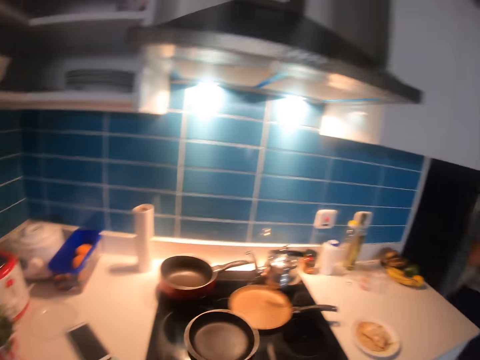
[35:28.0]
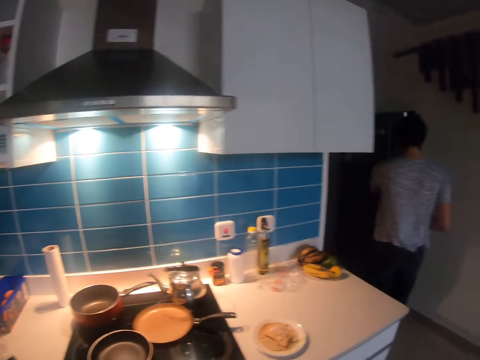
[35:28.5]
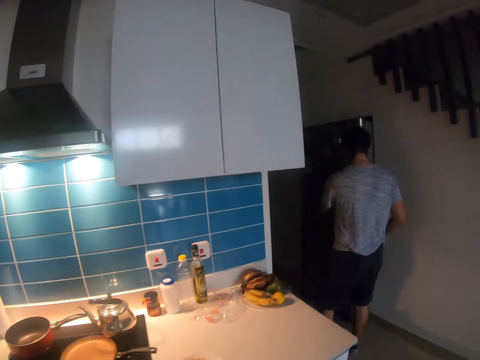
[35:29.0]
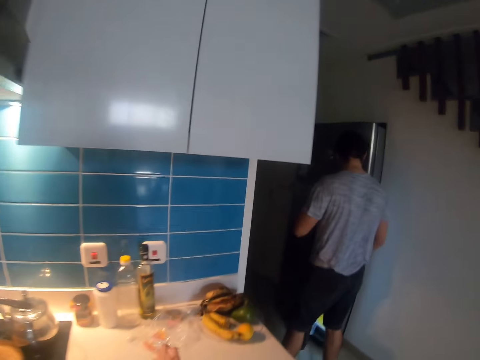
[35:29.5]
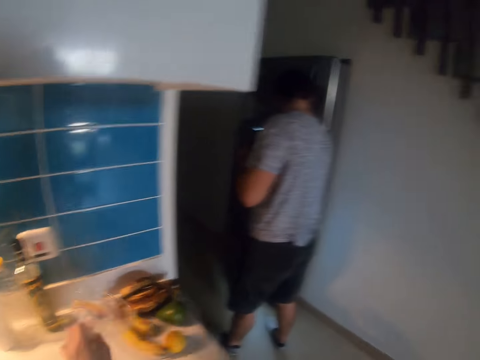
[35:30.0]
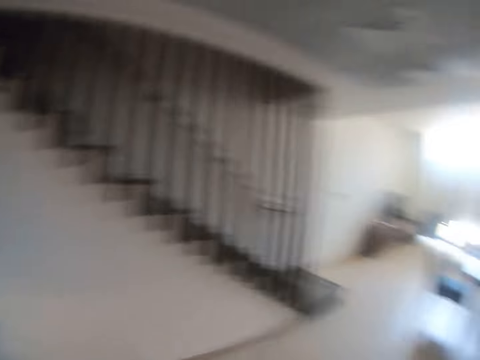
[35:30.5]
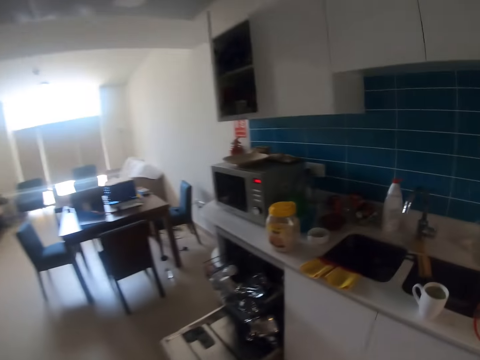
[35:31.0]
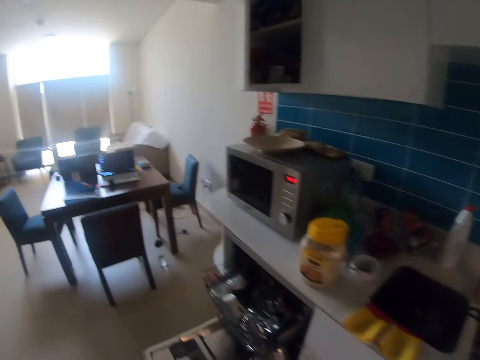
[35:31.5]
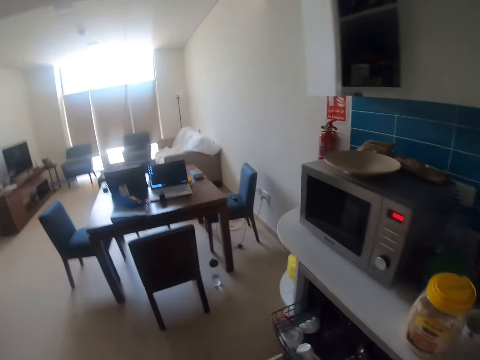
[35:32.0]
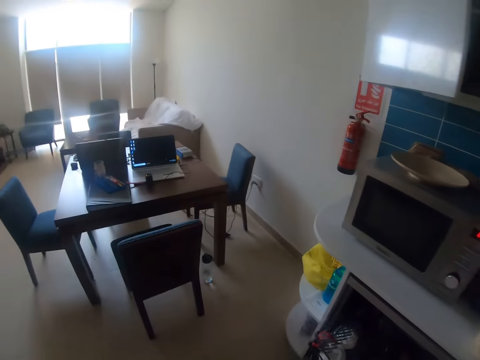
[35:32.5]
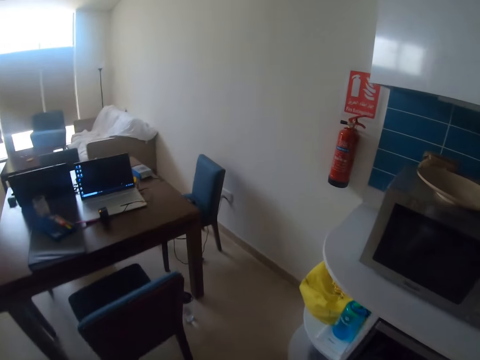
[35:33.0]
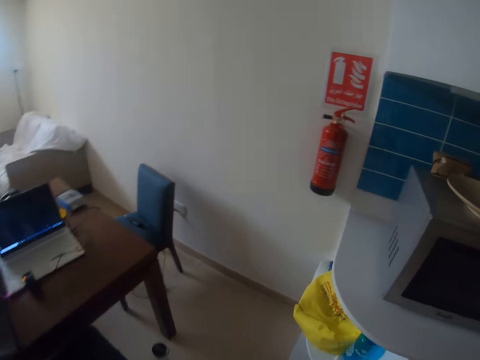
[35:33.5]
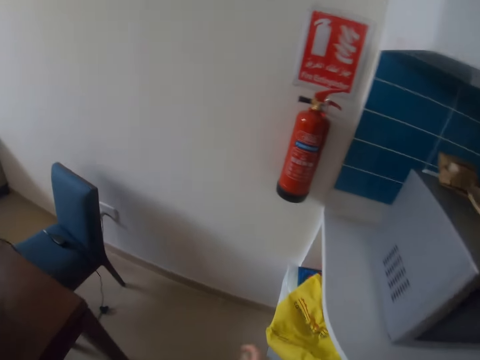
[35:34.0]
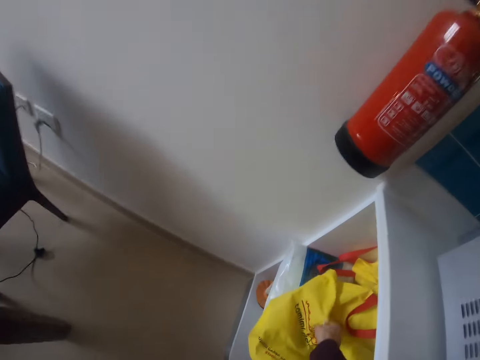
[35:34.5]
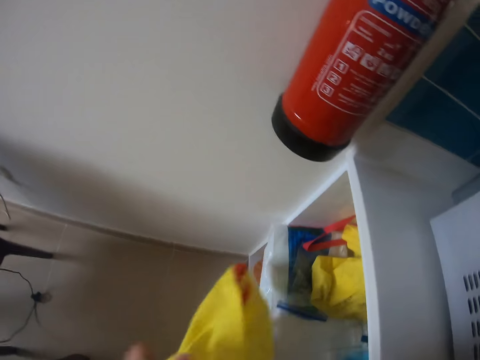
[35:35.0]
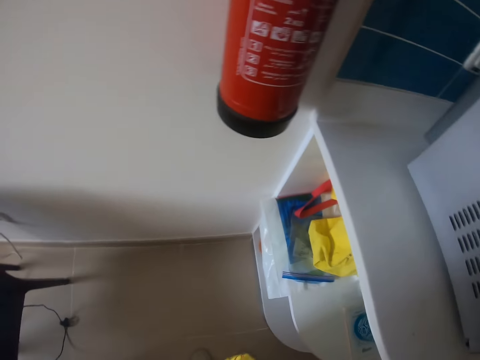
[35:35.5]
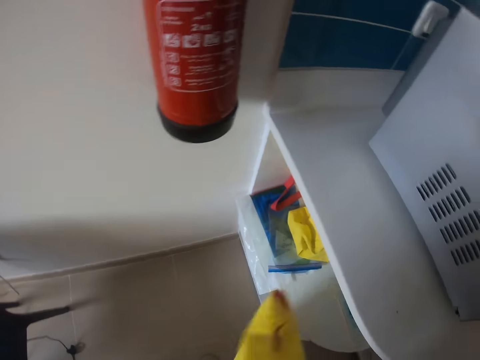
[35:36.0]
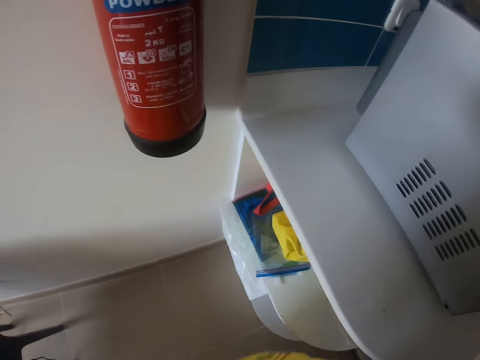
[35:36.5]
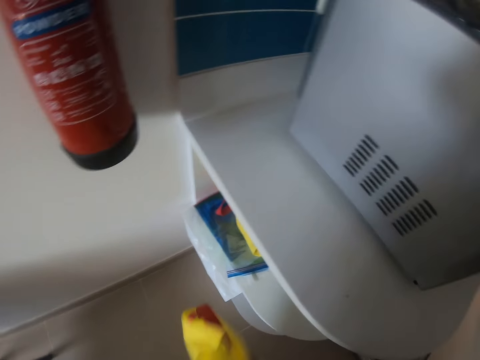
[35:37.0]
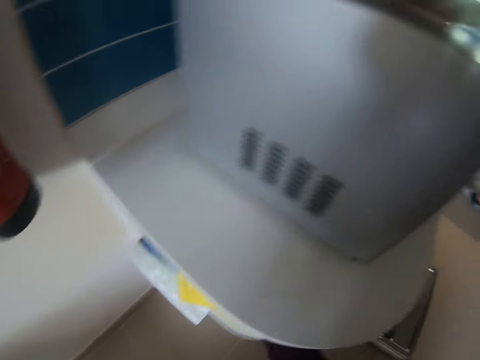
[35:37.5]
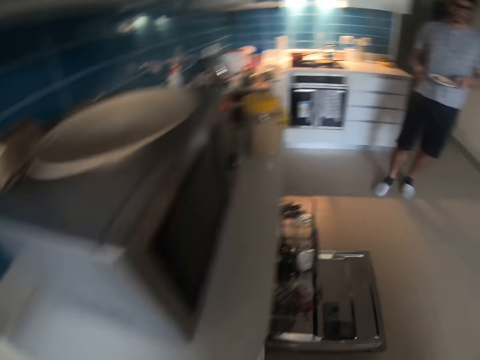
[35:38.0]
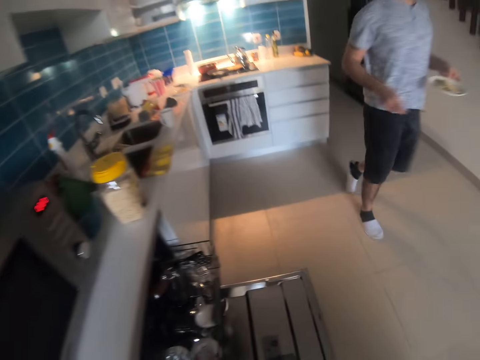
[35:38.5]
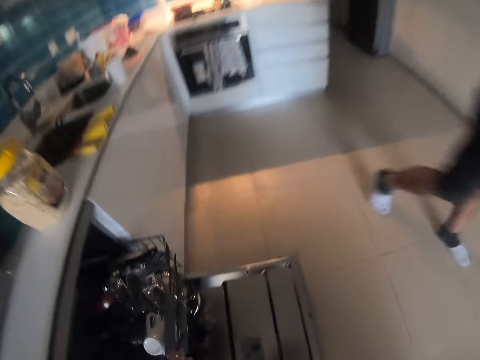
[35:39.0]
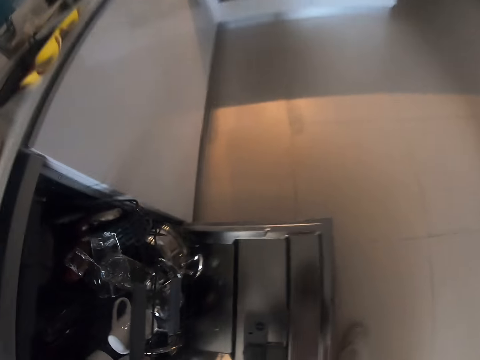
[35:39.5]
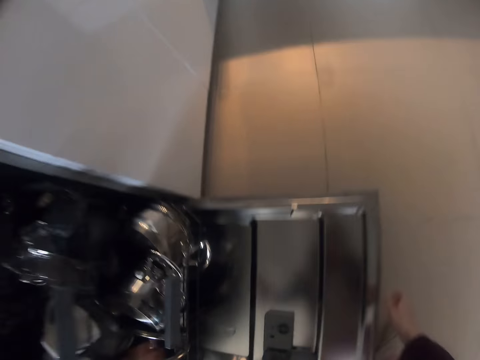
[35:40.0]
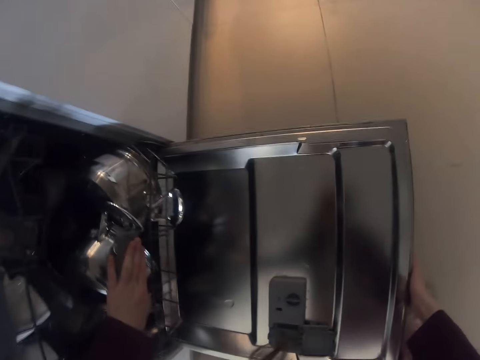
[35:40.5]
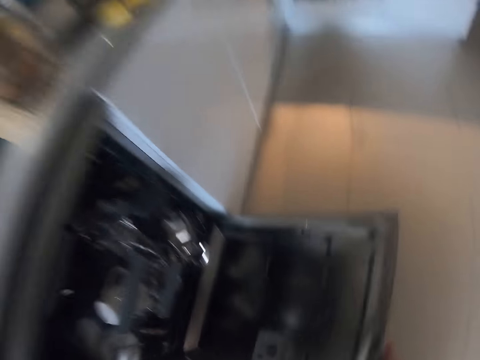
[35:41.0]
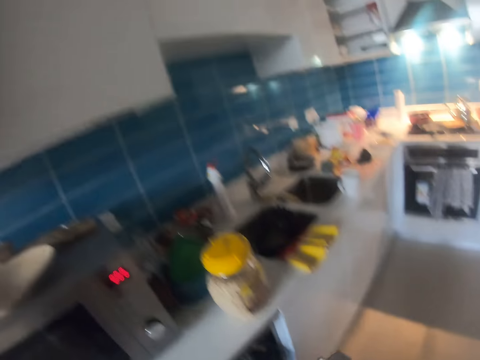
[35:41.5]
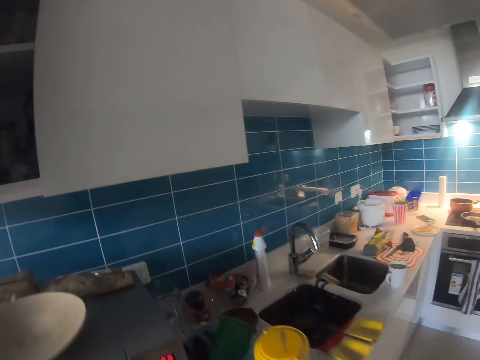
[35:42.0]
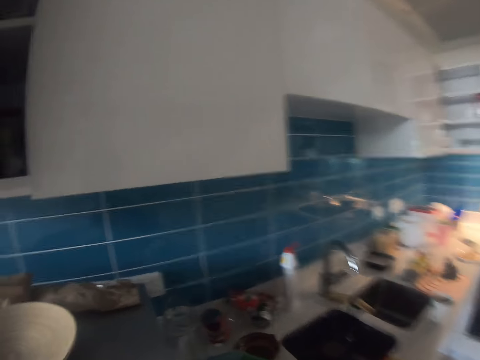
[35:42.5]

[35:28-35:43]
The camera wearer speaks to a man. The man walks to the fridge and opens the fridge. The man puts something in the fridge. The camera wearer picks up a piece of paper from the kitchen counter. They walk to the other side of the kitchen. They take a carrier bag from the cabinet. They put the carrier bag back in the cabinet. The man picks up the plate of food from the counter and walks with the food to the living room. The camera wearer closes the cabinet. They push a rack in the dishwasher. They close the dishwasher door.

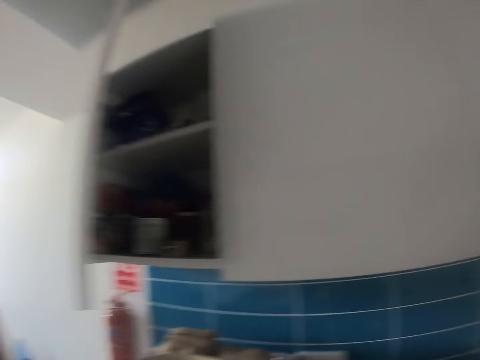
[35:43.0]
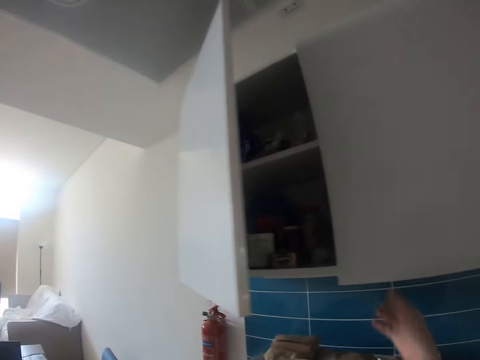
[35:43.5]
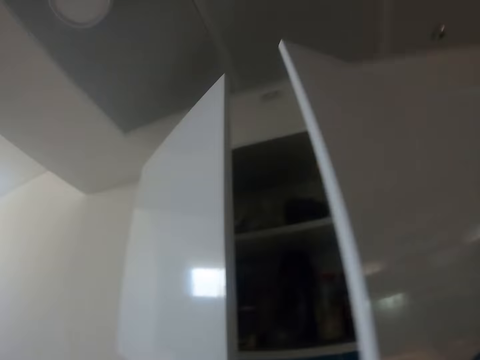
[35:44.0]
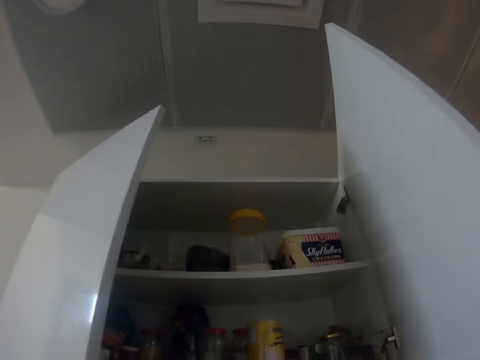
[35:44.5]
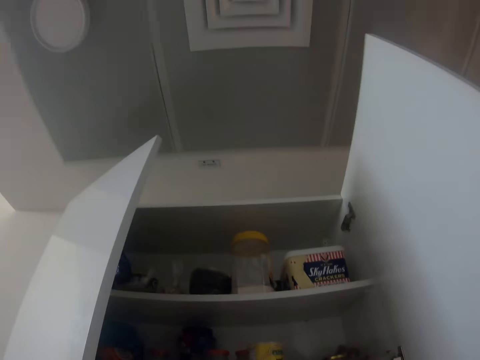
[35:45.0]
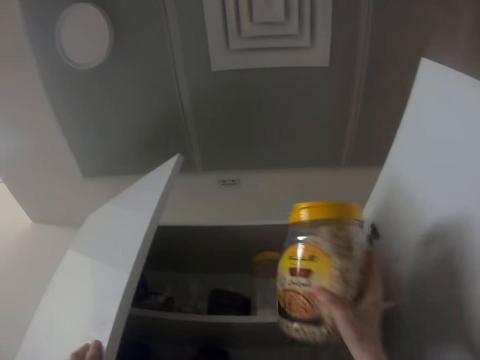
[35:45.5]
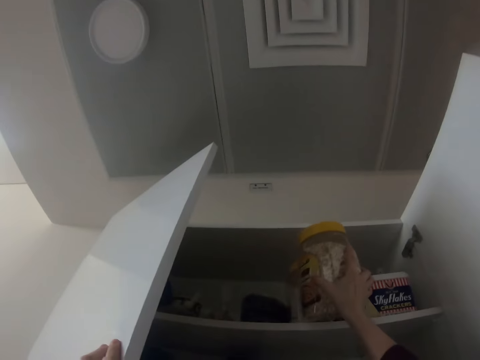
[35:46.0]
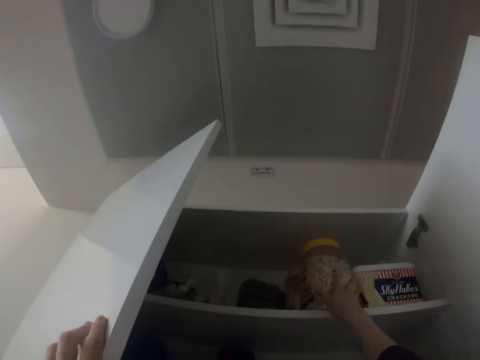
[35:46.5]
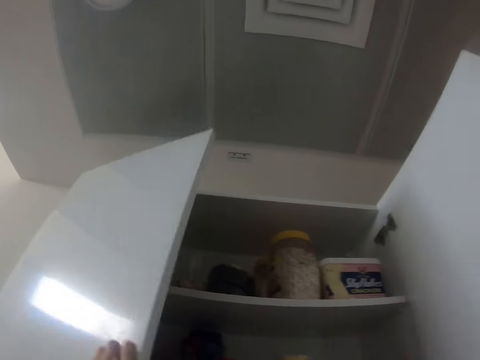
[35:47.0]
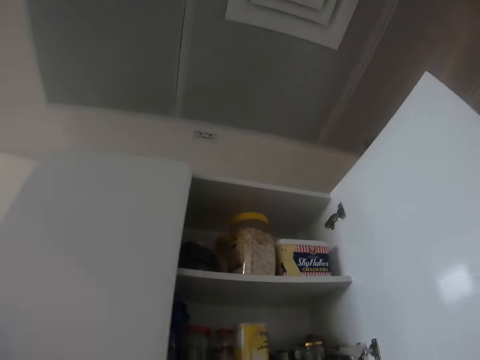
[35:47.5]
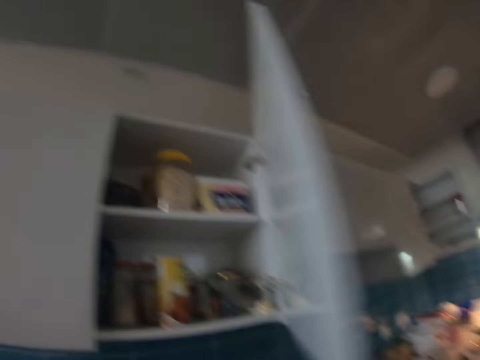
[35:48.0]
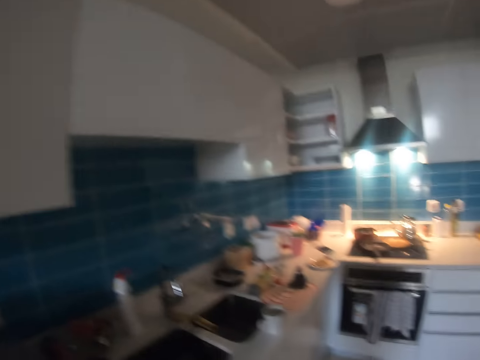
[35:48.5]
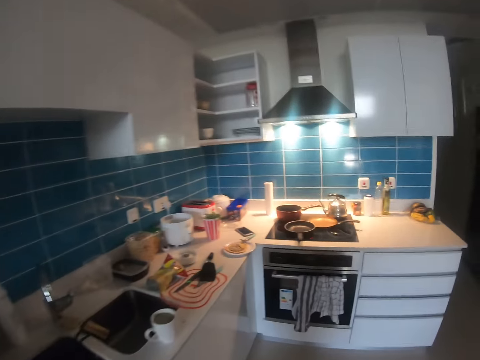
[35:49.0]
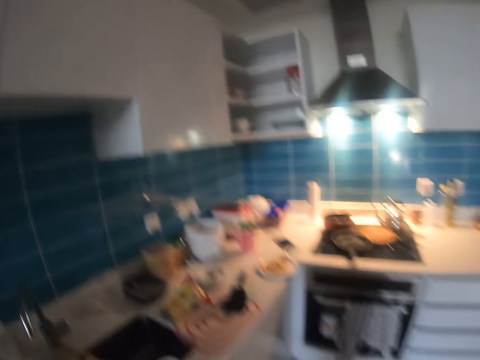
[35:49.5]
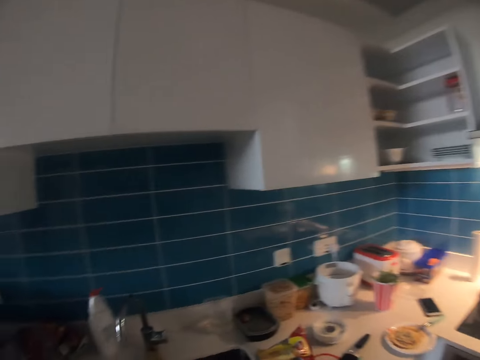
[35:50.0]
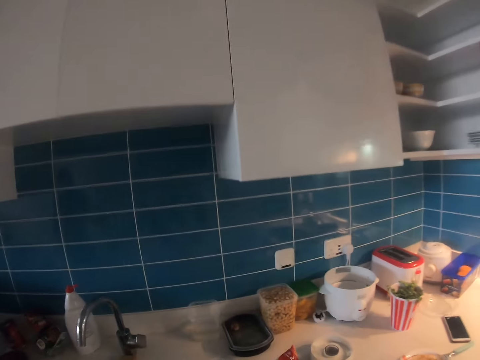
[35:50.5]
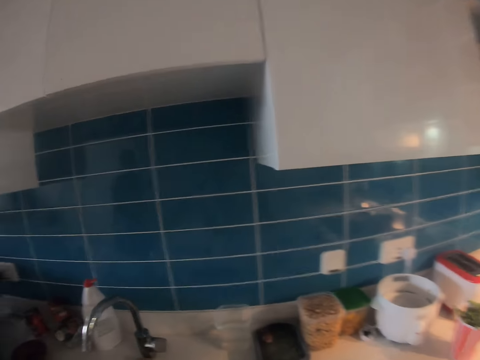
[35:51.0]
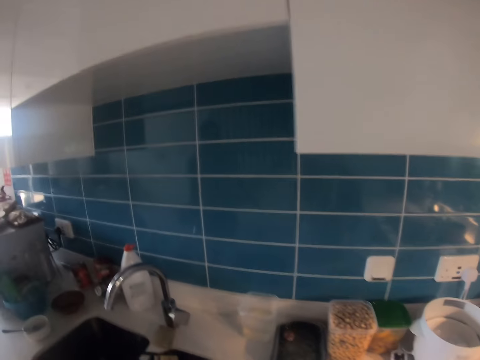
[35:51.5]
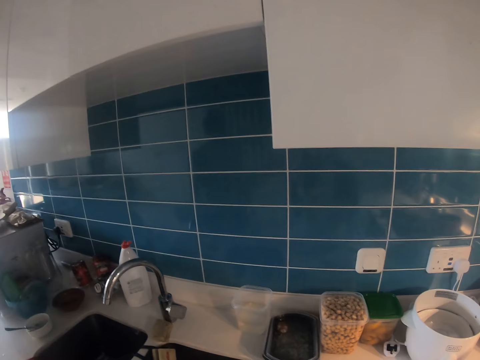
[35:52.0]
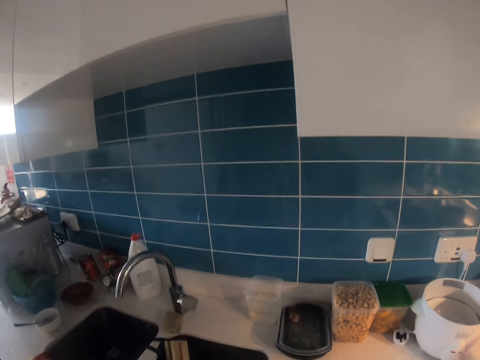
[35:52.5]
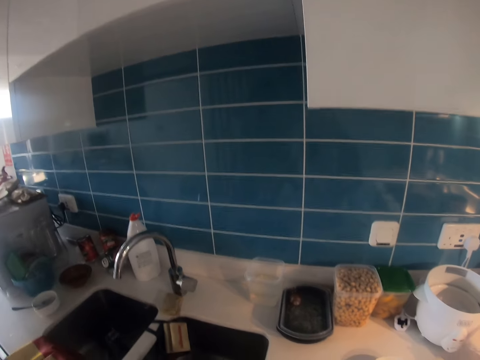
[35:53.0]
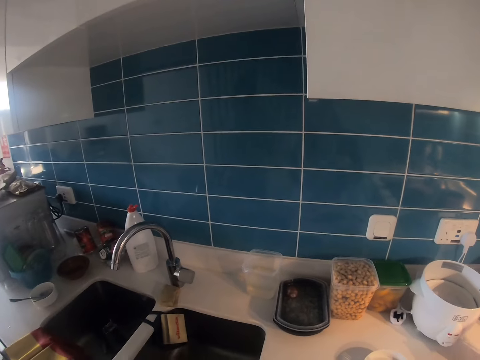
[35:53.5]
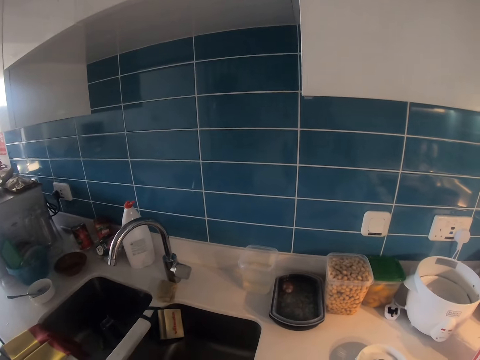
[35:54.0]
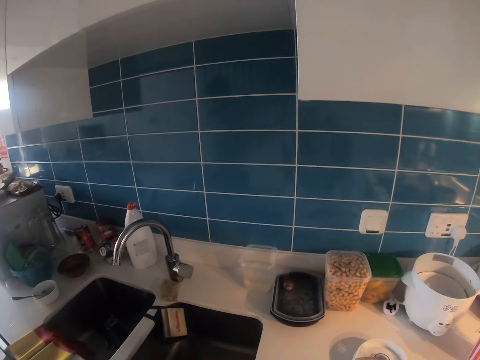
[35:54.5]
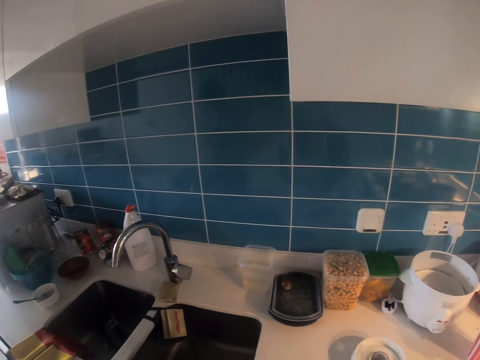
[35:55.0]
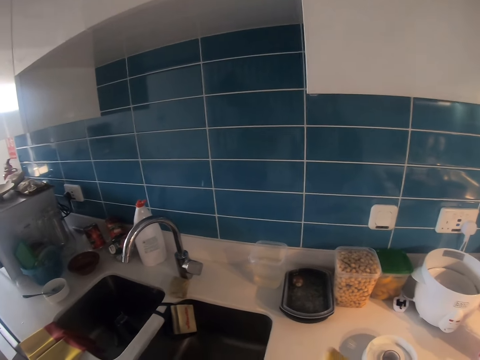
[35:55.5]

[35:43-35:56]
The camera wearer opens a kitchen cabinet. They put a tin in the cabinet. They close the cabinet with both hands. They open something. They move around the kitchen. A man speaks to the camera wearer.
